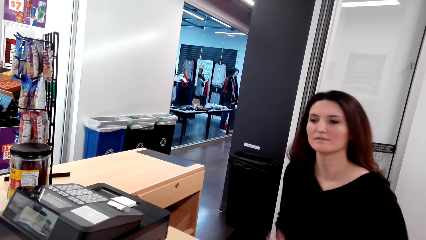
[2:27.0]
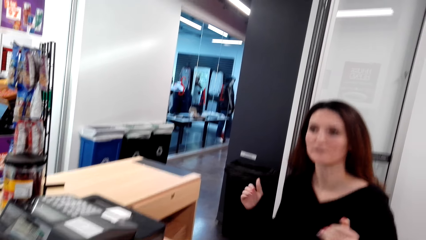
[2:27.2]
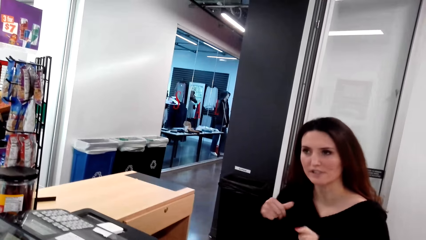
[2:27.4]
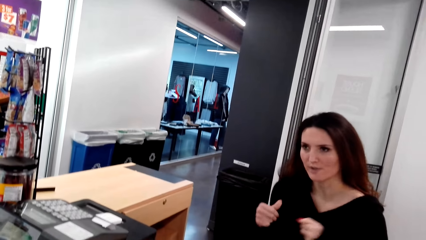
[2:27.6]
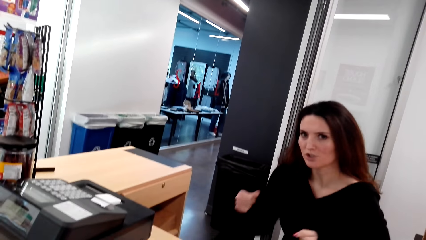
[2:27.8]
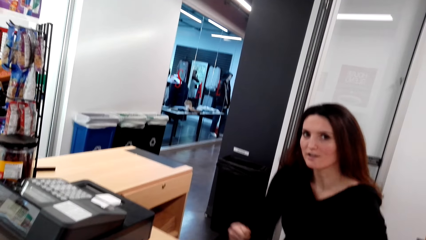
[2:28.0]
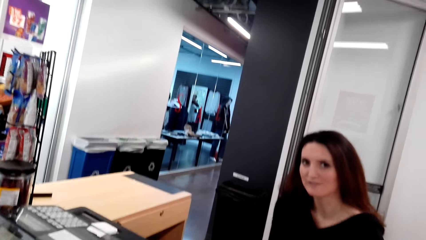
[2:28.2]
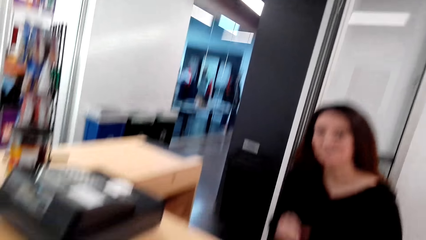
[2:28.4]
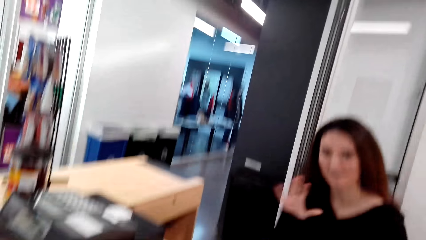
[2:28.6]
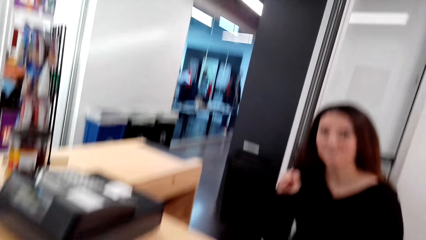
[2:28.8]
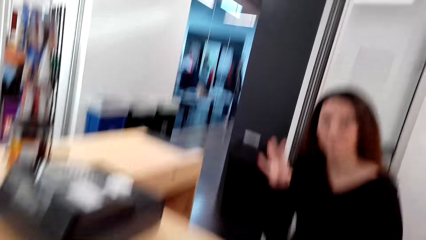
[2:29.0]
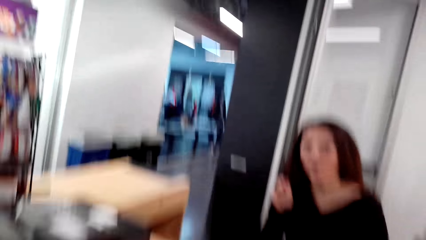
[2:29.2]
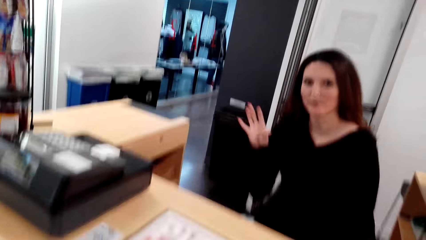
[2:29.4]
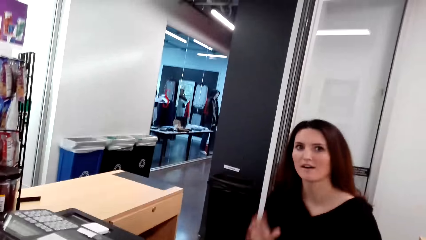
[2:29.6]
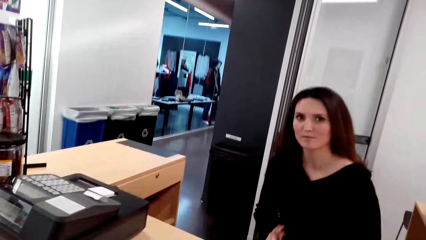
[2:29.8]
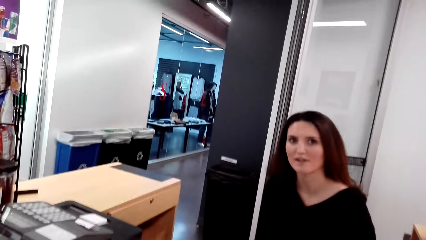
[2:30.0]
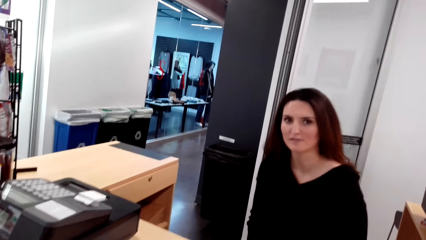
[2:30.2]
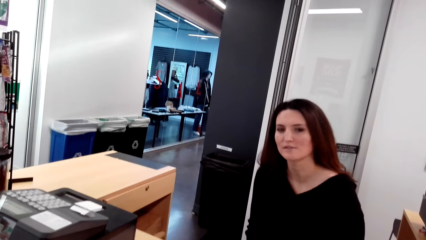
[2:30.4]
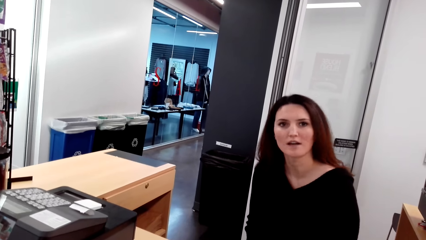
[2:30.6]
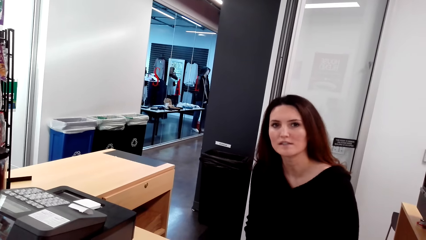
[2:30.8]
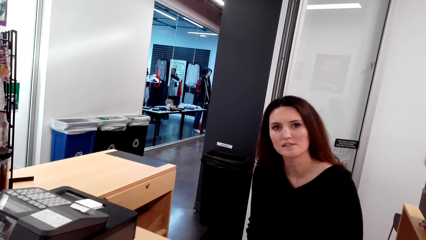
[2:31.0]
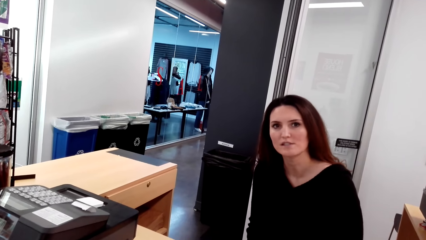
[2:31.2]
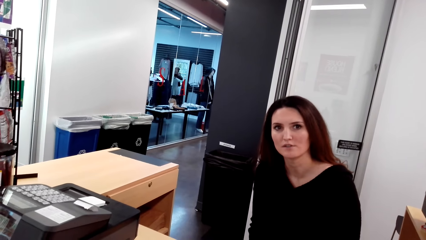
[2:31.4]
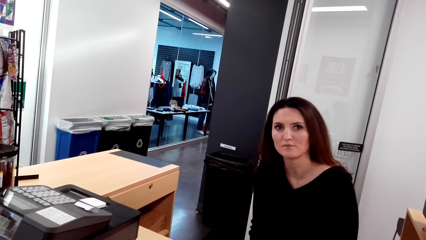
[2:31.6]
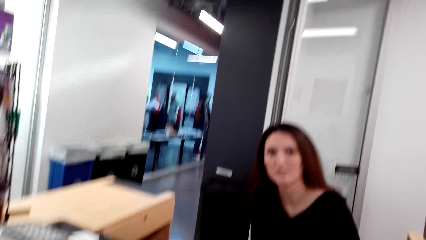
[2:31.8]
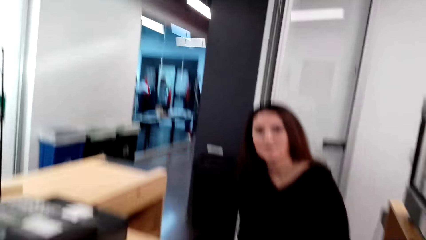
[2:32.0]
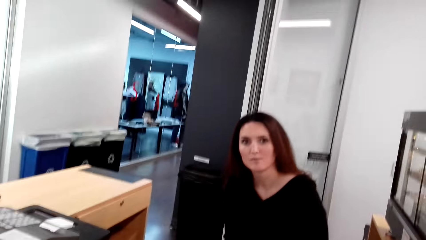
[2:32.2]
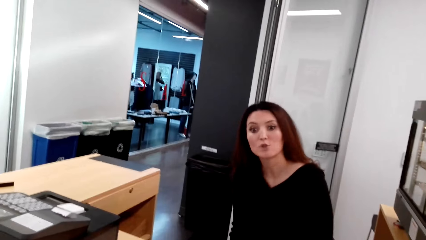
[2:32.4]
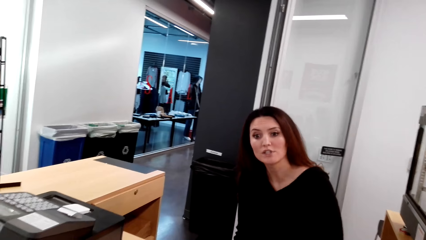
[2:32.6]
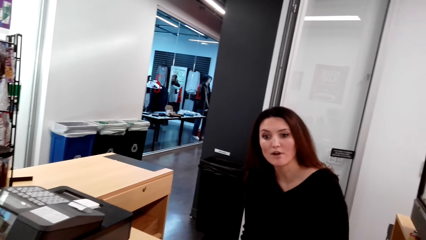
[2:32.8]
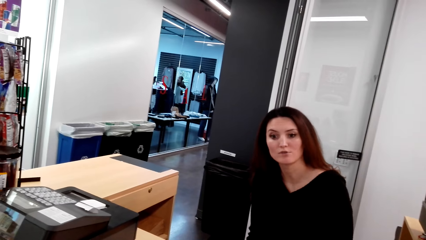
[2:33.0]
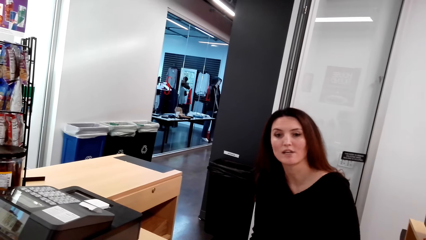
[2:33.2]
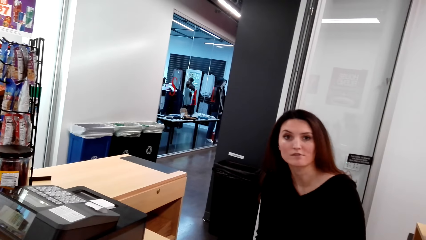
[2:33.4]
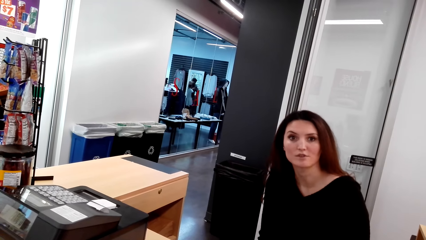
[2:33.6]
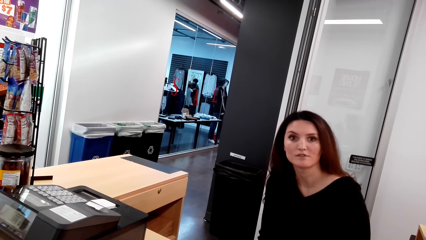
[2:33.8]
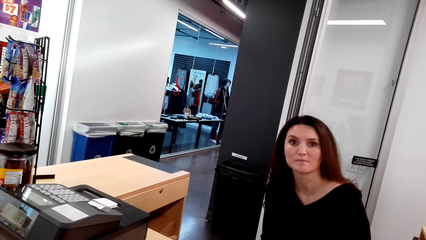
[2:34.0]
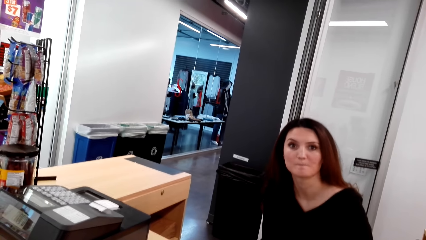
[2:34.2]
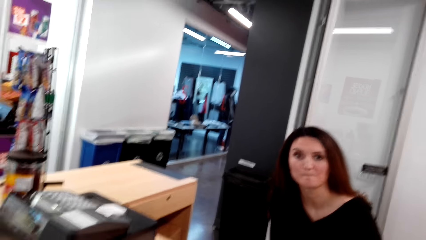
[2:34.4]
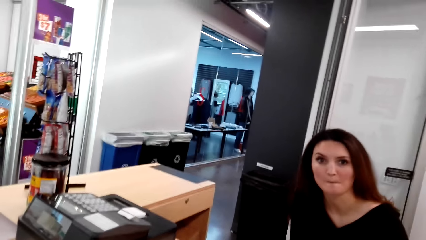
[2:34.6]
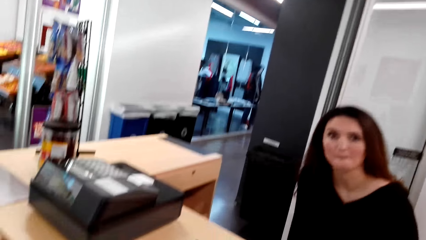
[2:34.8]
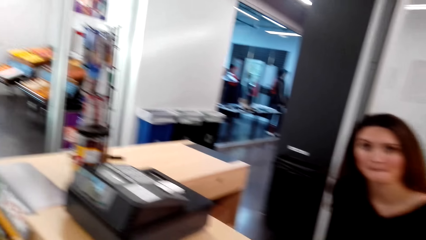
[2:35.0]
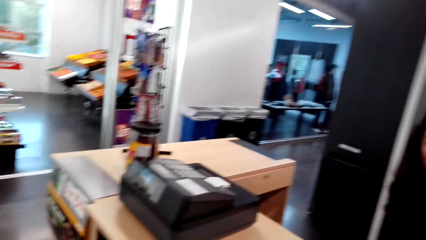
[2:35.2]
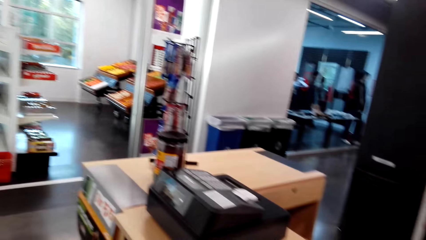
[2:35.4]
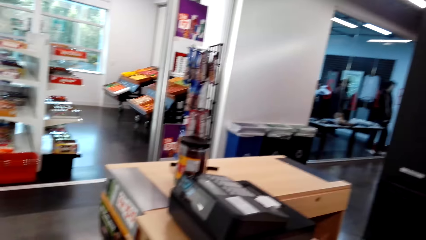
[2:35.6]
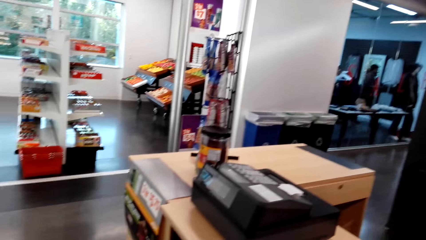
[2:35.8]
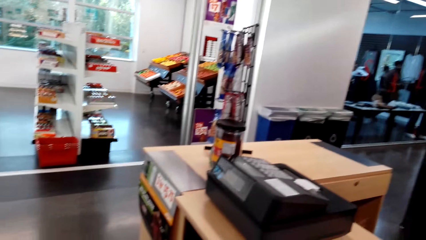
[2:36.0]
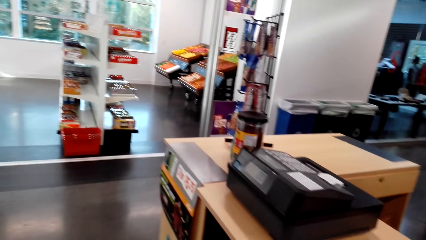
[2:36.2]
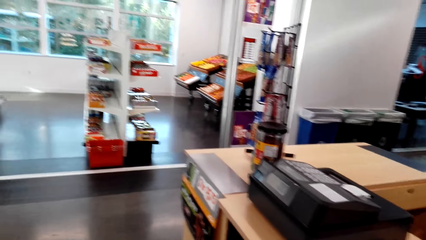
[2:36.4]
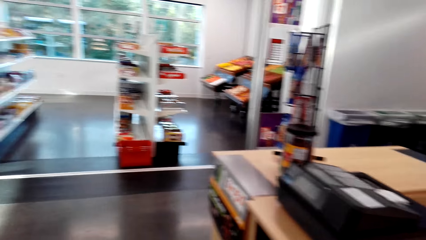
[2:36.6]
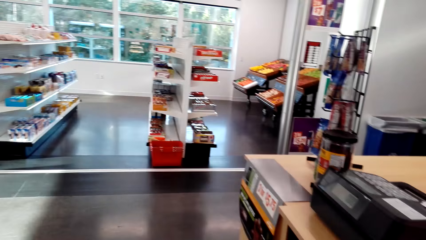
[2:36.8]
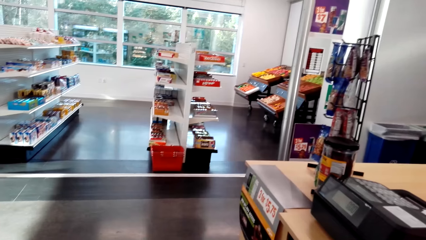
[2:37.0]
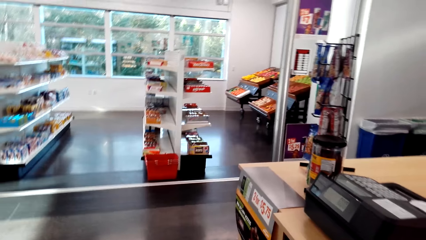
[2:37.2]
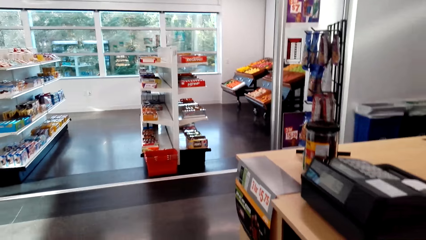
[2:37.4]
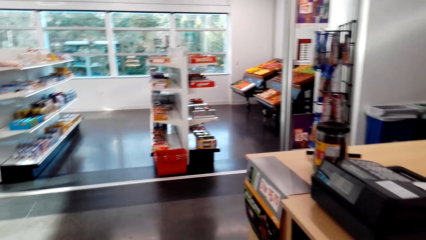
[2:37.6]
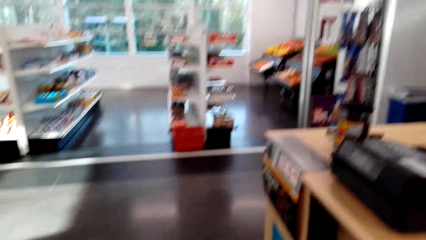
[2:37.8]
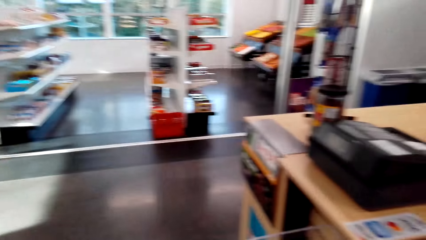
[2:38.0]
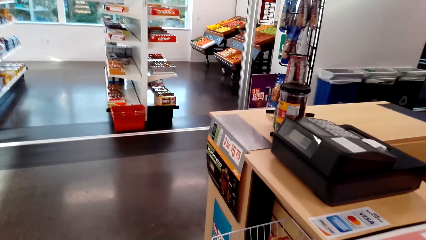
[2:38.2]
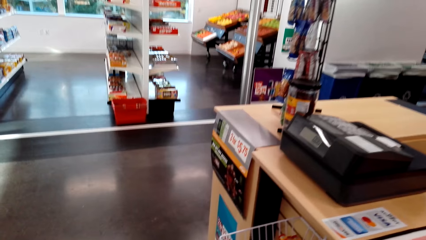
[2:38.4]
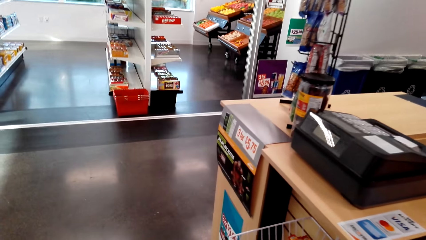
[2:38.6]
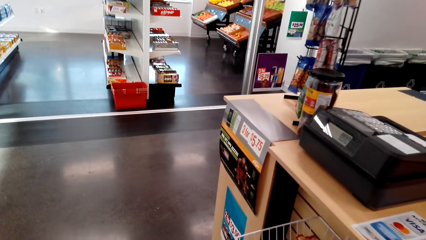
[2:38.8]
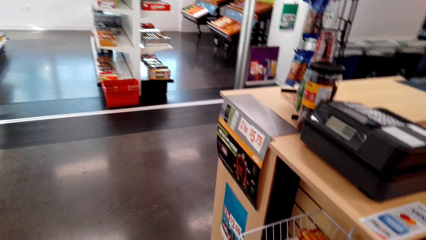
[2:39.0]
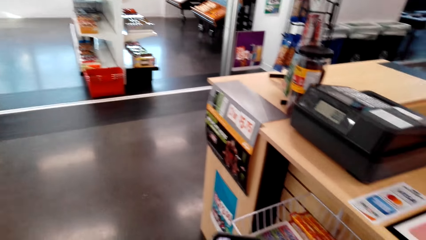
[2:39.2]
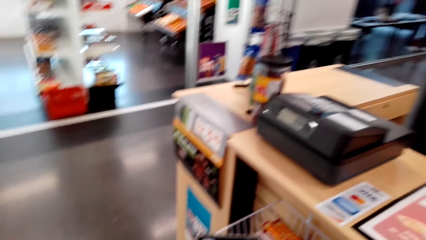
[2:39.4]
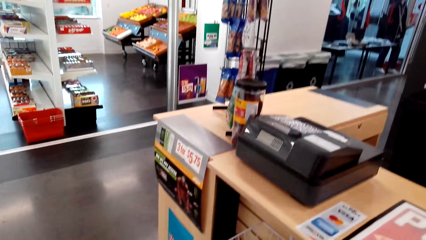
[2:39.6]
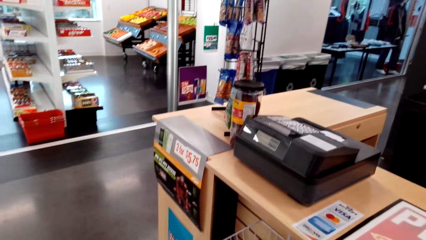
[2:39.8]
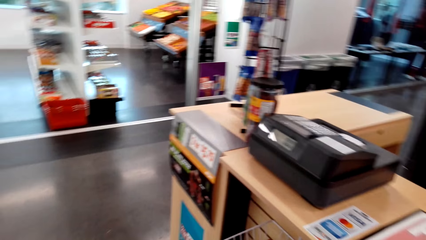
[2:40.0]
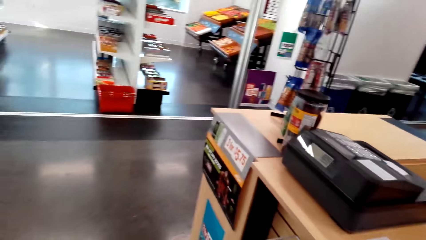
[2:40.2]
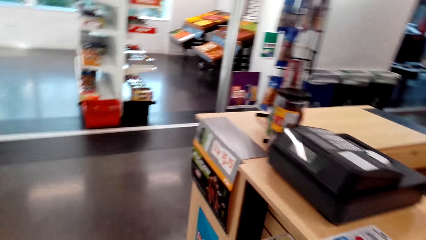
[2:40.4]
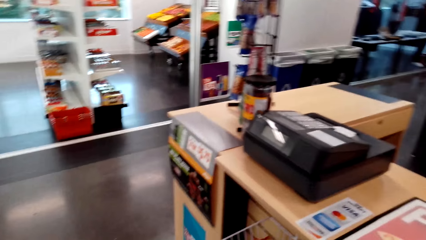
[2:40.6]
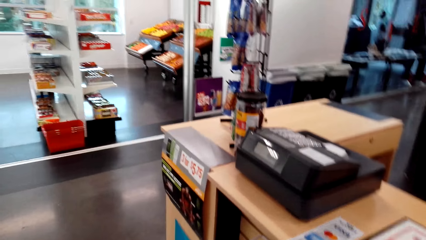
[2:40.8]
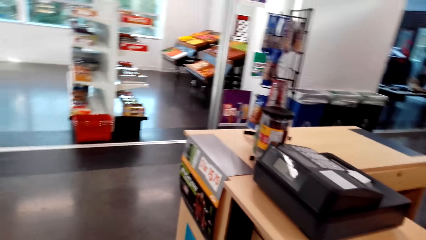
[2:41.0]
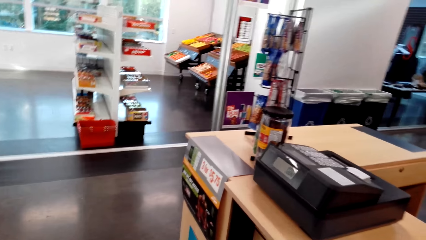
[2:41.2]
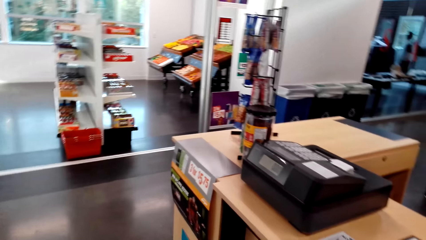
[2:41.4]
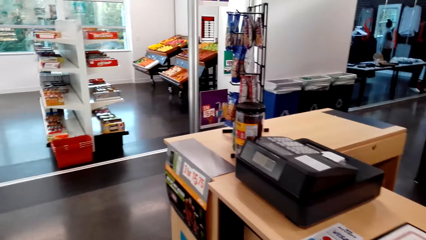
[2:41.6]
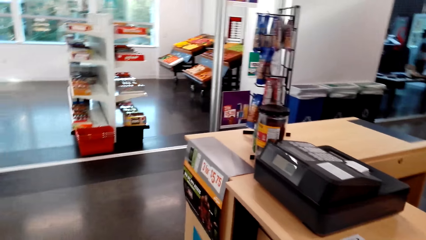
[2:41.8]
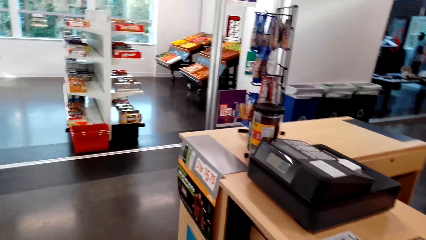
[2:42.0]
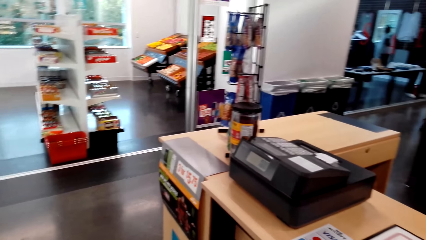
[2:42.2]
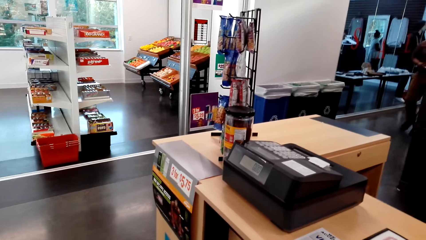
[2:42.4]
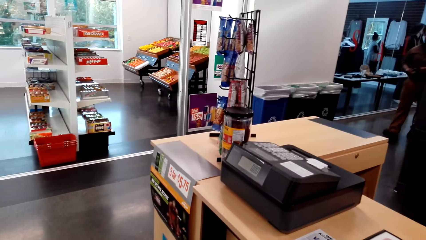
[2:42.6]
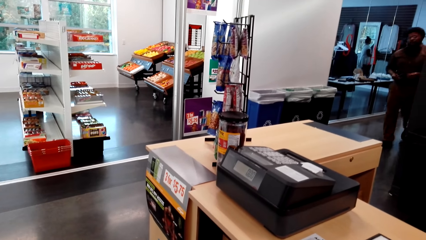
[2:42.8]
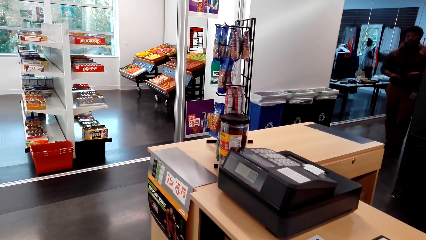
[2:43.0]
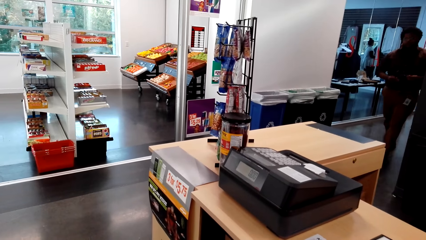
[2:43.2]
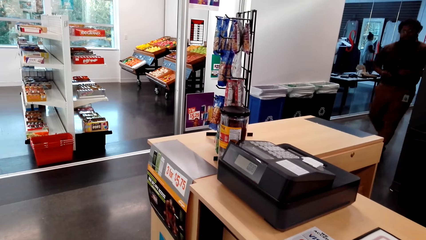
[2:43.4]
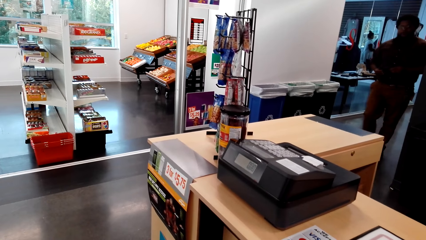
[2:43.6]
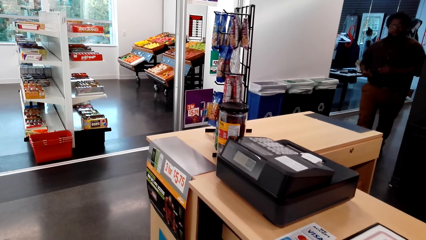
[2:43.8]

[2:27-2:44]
A lady moves her hands. The lady shakes hands. The camera wearer walks around.
